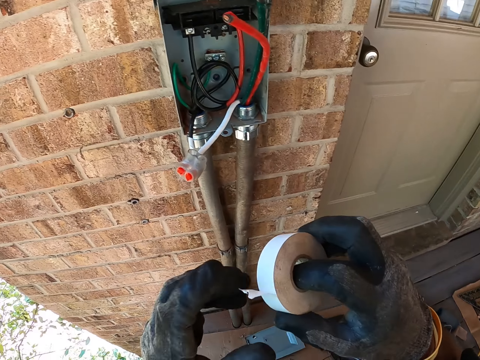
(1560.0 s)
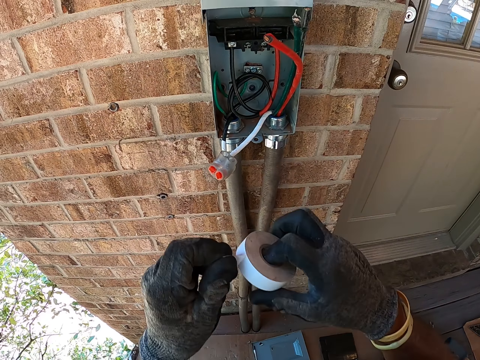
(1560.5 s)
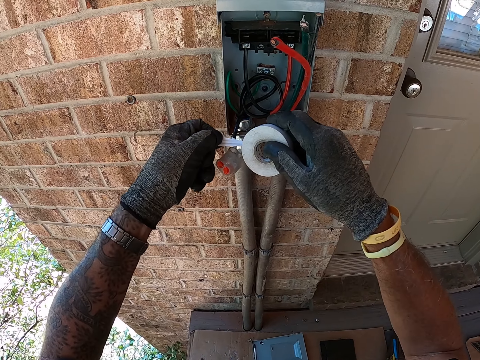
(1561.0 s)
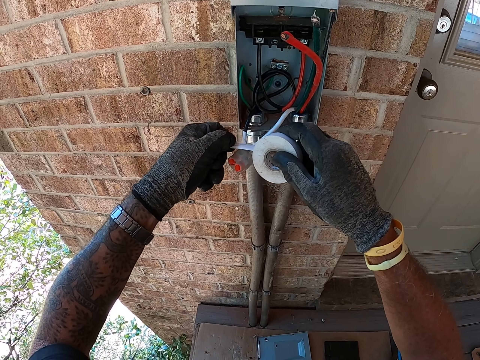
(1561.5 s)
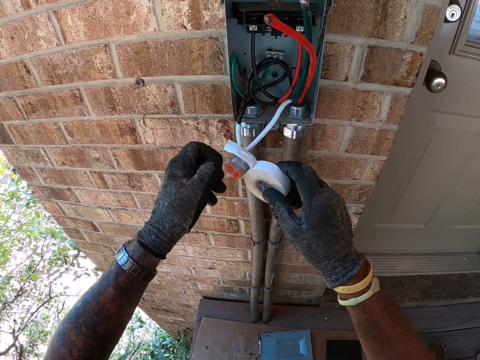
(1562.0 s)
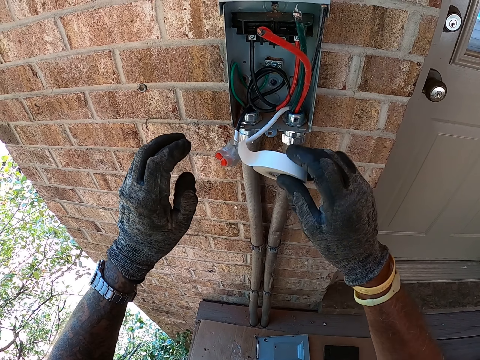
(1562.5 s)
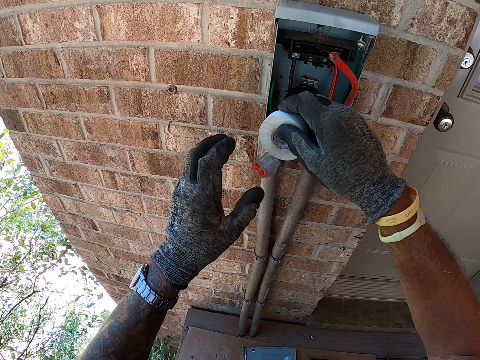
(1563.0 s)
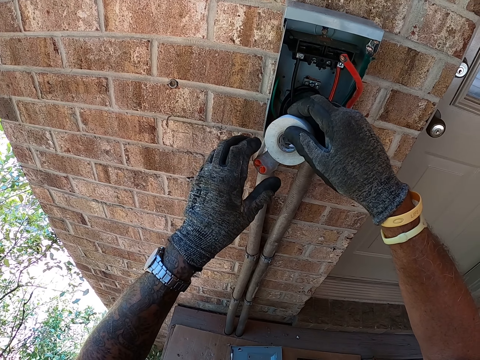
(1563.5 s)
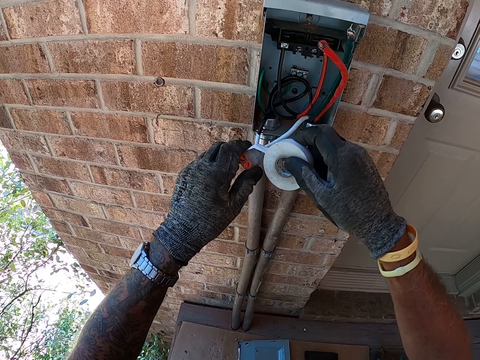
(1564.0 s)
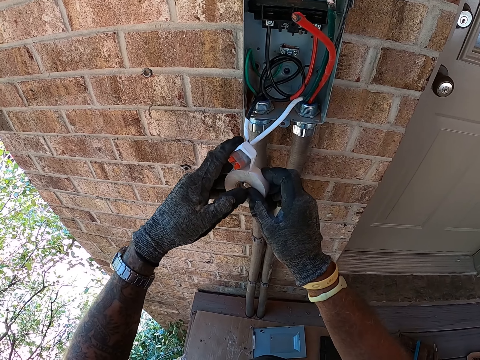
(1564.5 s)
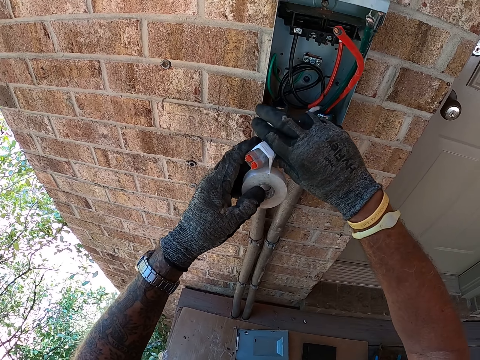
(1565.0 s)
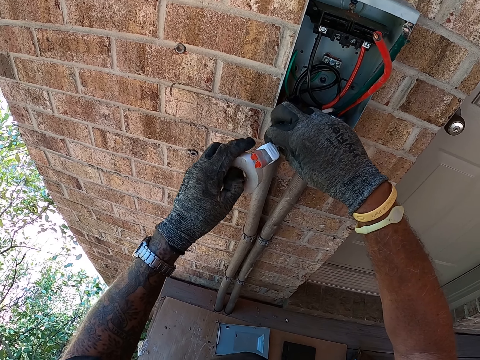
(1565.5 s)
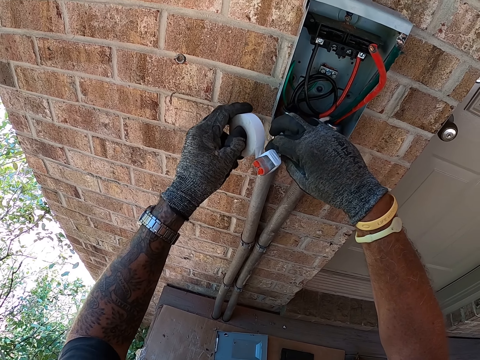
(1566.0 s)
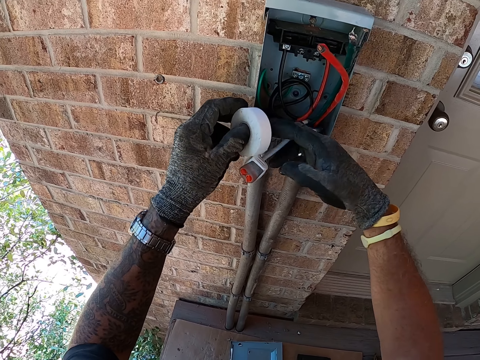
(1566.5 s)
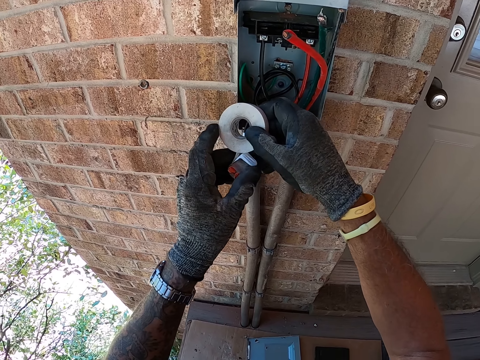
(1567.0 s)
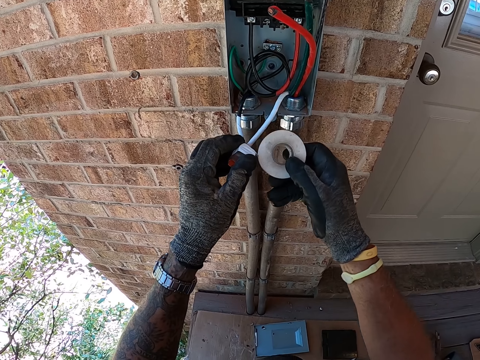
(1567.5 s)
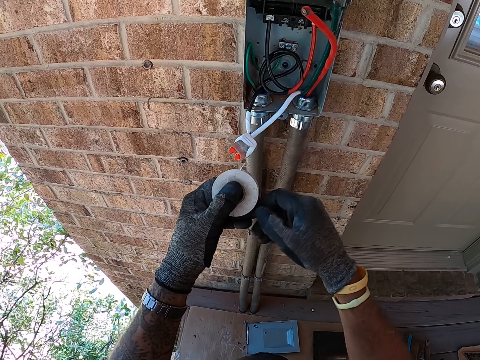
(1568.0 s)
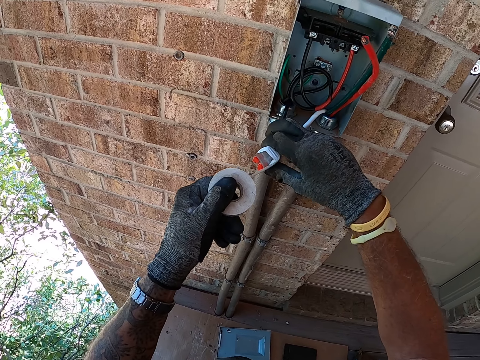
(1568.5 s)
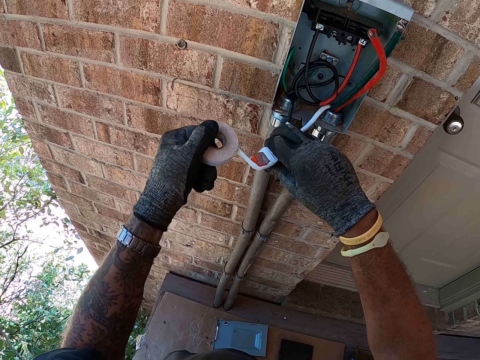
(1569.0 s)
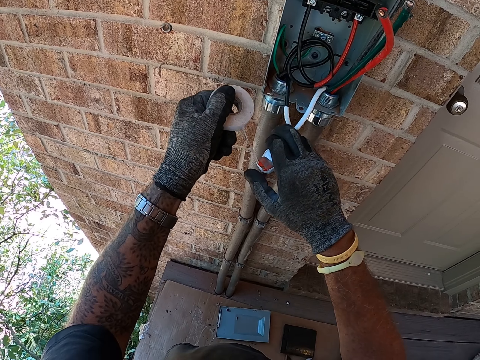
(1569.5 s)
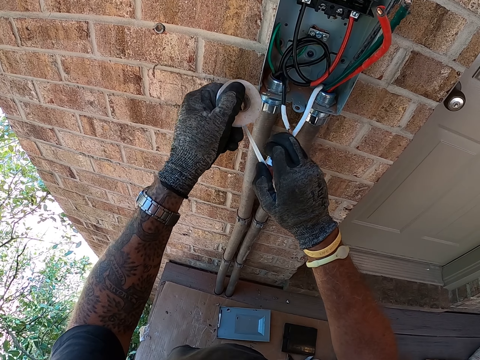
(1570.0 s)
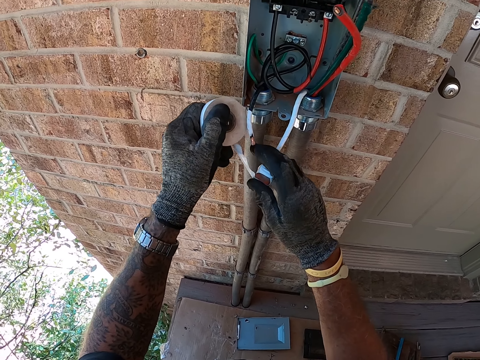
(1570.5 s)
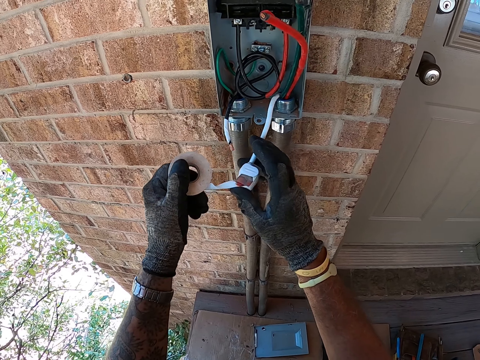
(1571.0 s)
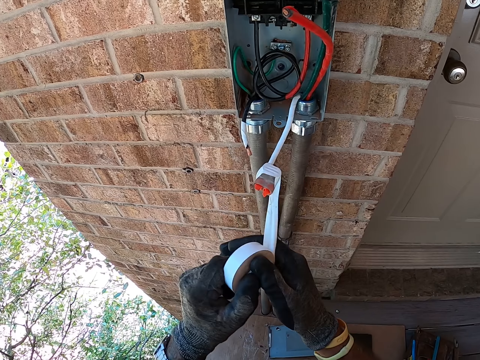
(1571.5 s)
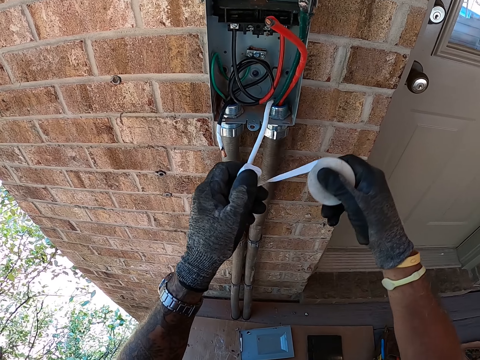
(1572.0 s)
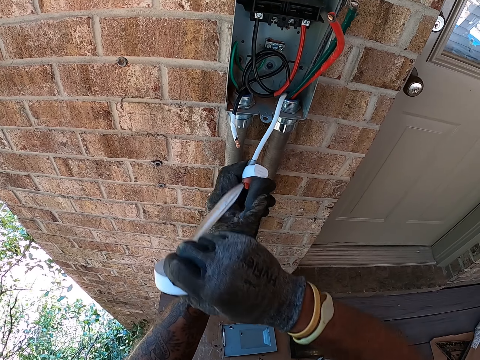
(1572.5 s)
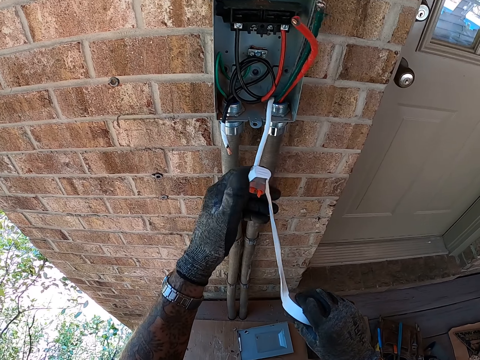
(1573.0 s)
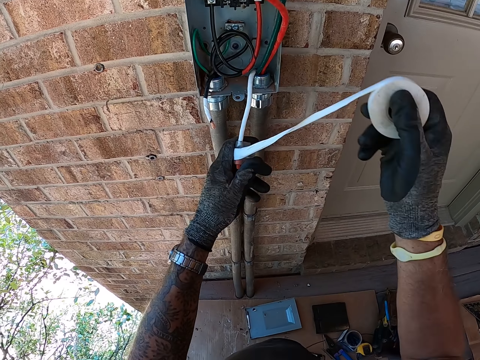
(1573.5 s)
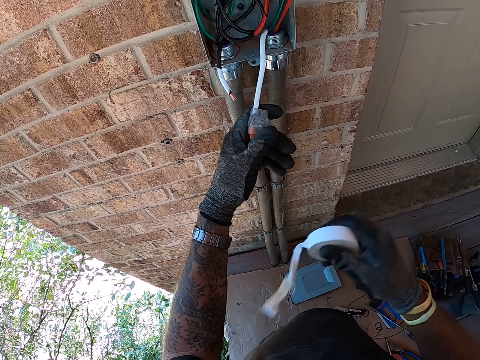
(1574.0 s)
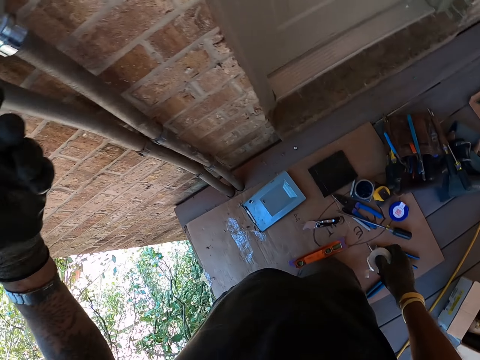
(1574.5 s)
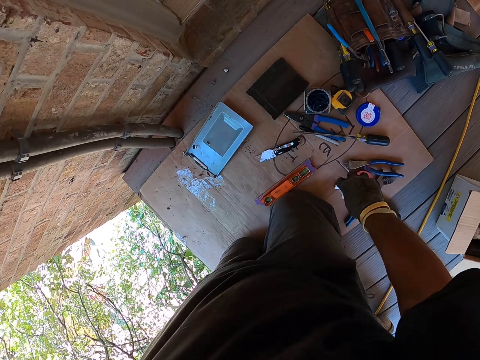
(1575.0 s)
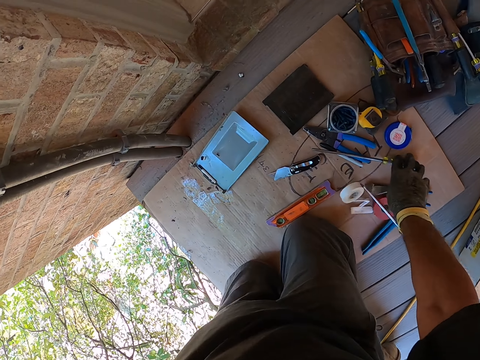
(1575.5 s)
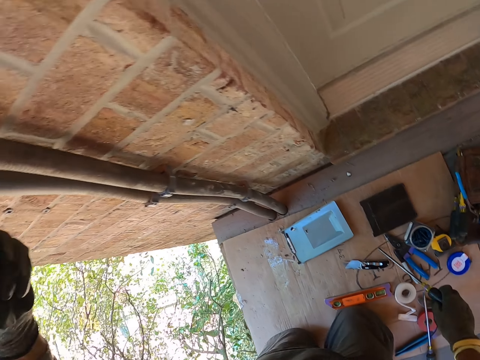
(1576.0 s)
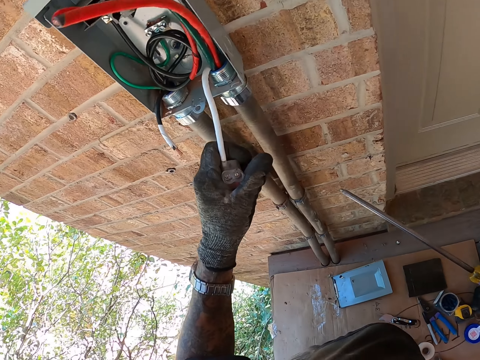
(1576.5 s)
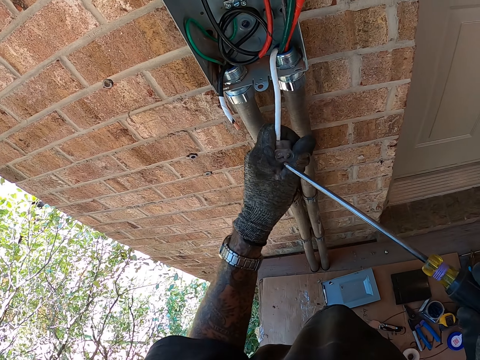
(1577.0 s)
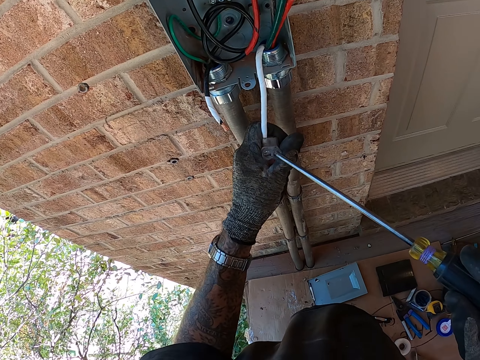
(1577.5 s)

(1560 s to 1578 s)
The camera wearer pulls the sellotape or seal tape. They seal the cables with the seal tape. They put the sellotape around something. They pick the sellotape with the other hand. They unseal the seal tape from the cables. They move around. They put the sellotape on the carton. They pick a screwdriver on the carton.

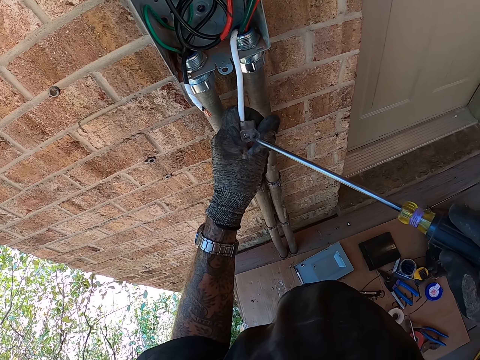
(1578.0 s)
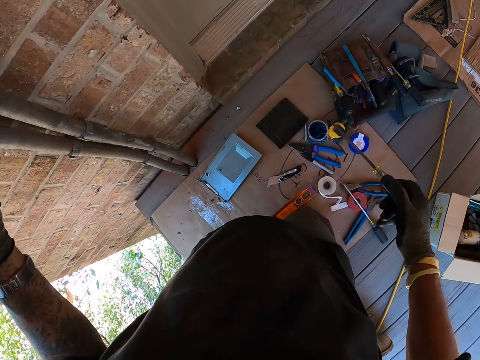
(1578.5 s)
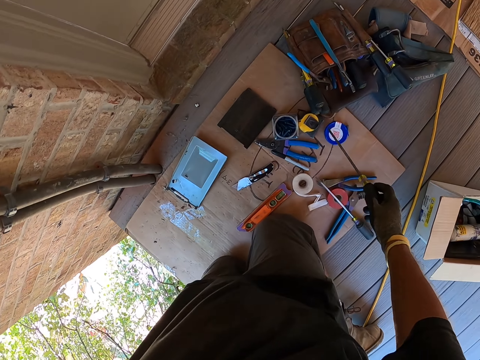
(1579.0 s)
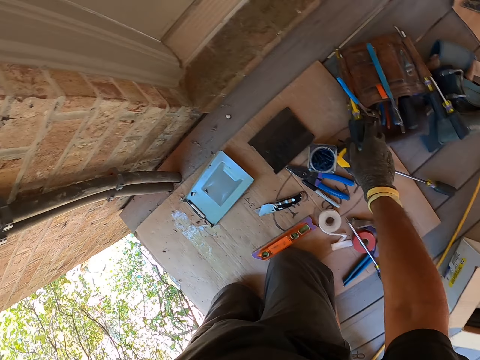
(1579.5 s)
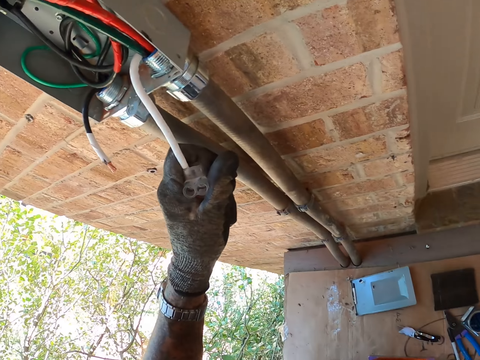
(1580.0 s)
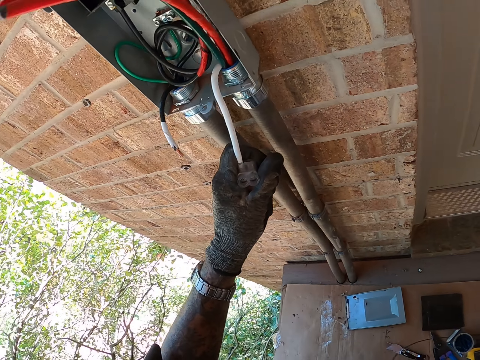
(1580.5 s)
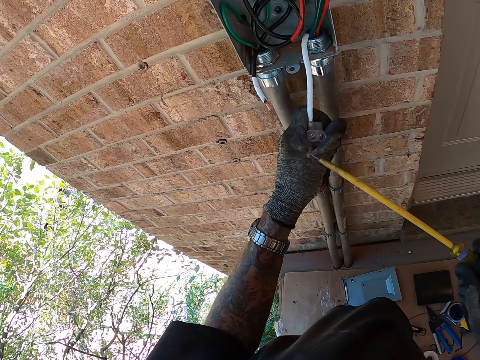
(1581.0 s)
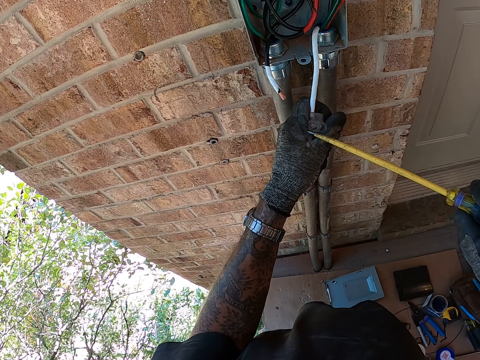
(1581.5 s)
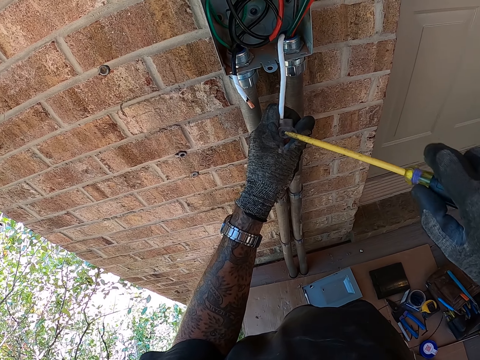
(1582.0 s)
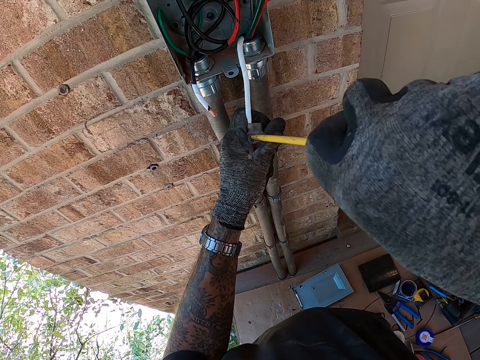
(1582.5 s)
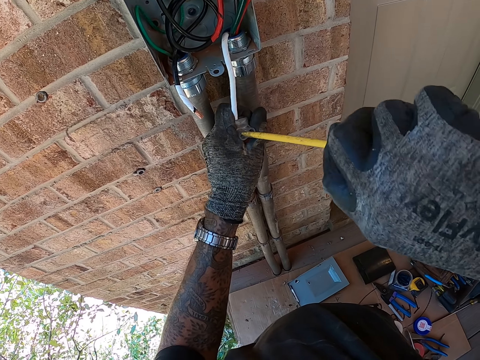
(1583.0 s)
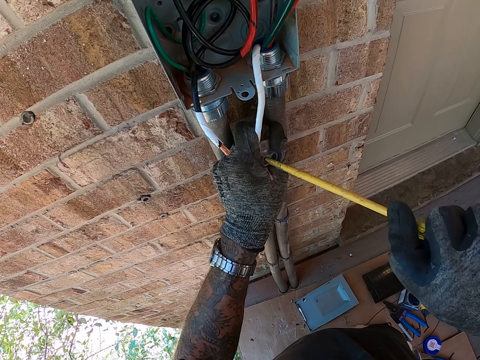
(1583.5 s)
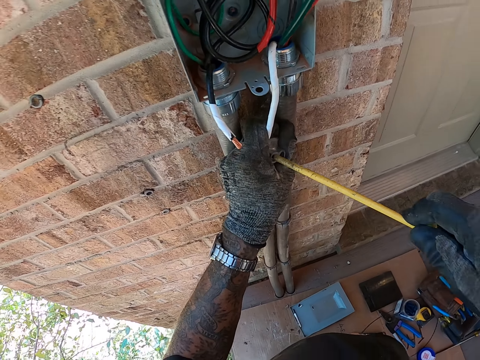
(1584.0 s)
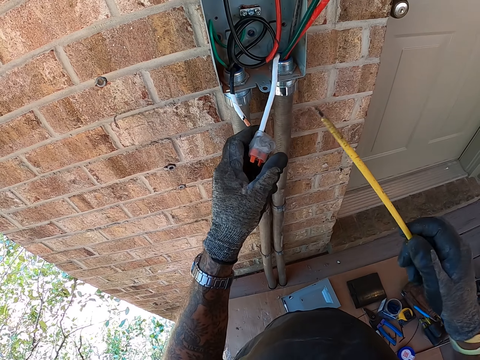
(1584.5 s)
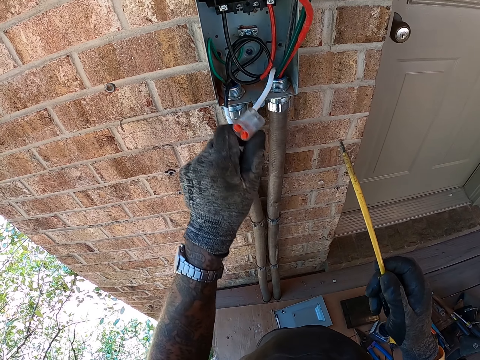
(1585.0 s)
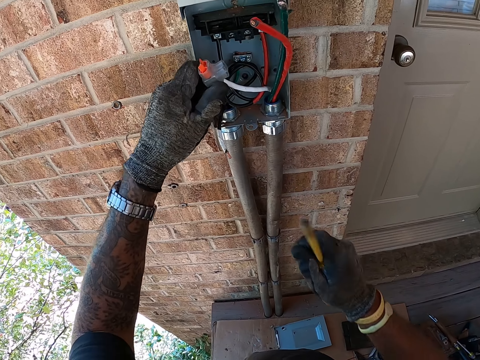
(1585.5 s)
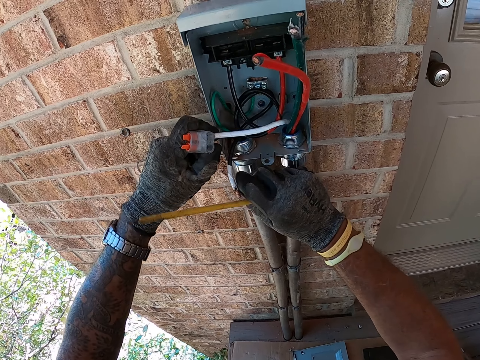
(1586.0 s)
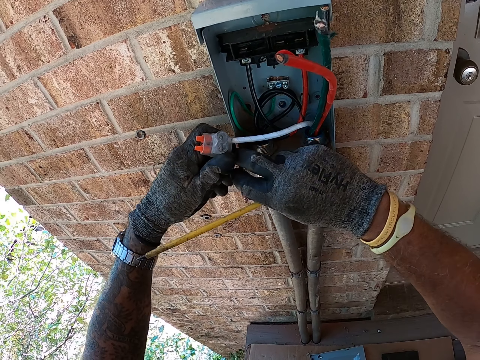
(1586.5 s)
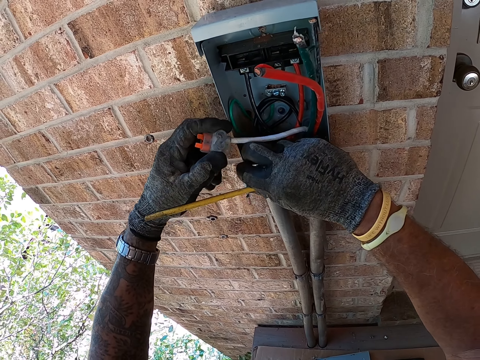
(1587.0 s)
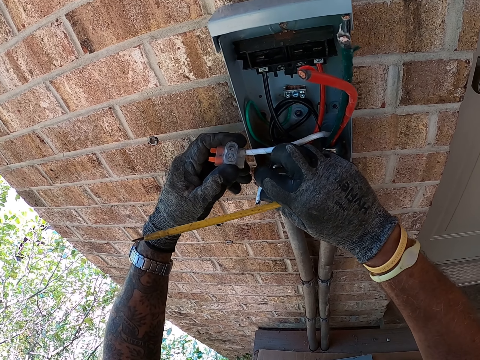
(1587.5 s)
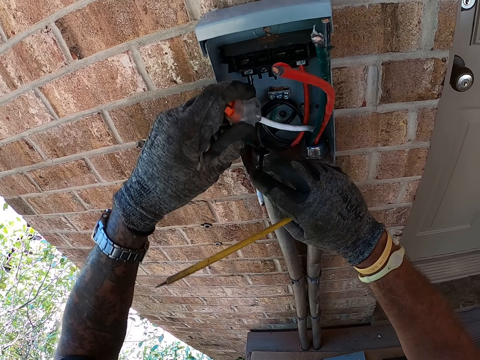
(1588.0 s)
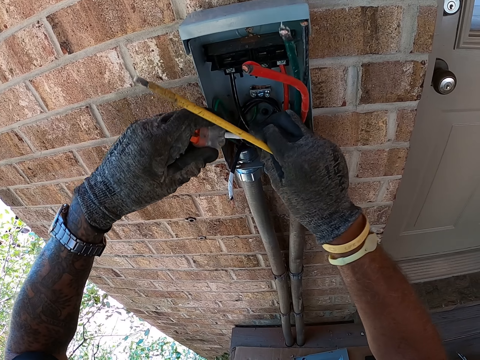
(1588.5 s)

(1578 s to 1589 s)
The camera wearer puts a screwdriver on something. They put the screwdriver on the carton. They pick the screwdriver on the carton. They unscrew the screw in something with the screwdriver. They fix a wire in something with the screwdriver. They move something. They pick the wire.
